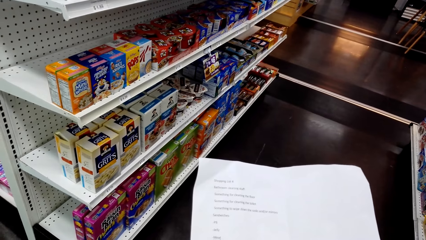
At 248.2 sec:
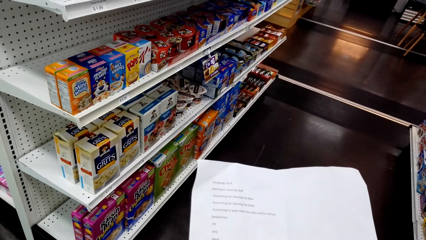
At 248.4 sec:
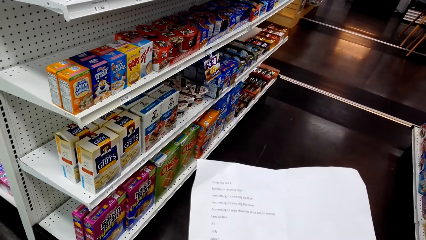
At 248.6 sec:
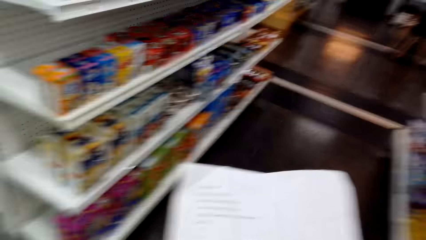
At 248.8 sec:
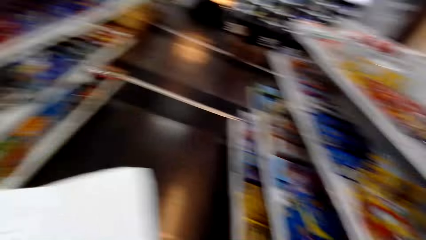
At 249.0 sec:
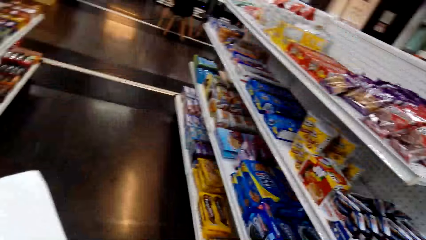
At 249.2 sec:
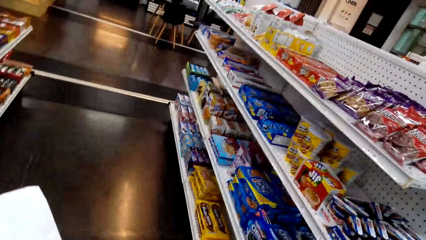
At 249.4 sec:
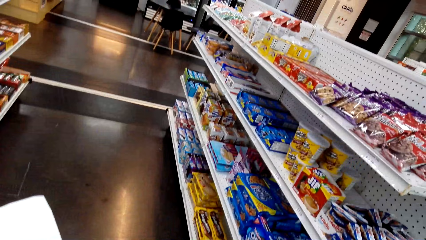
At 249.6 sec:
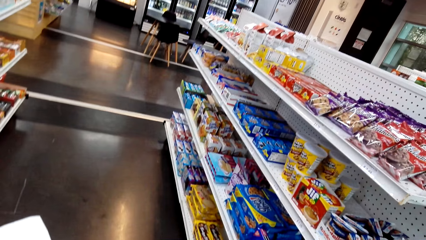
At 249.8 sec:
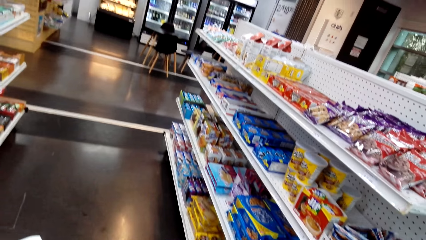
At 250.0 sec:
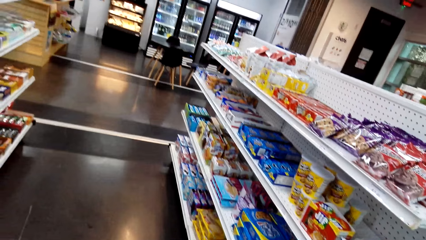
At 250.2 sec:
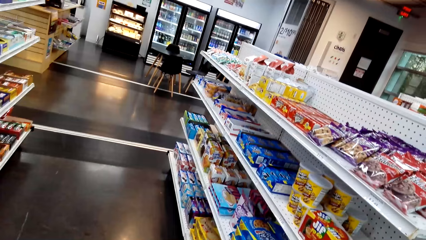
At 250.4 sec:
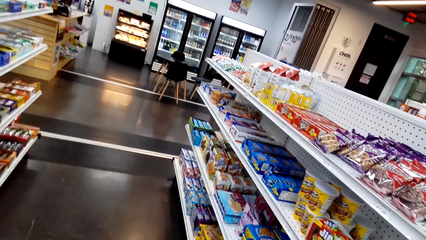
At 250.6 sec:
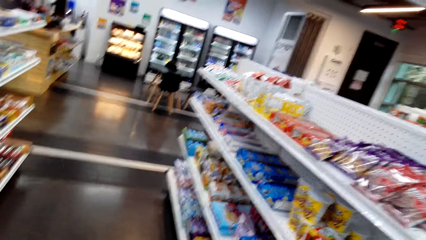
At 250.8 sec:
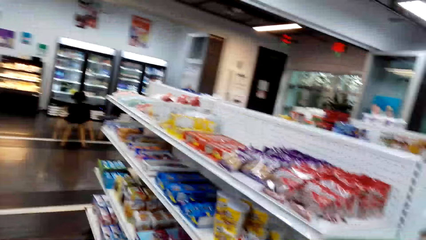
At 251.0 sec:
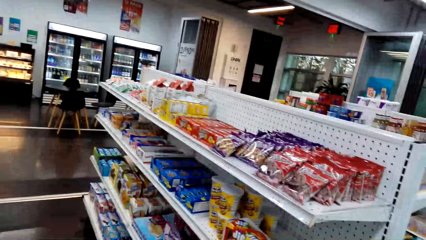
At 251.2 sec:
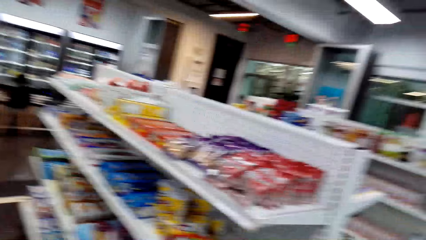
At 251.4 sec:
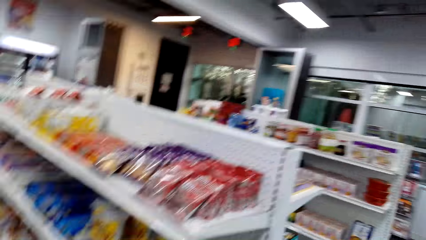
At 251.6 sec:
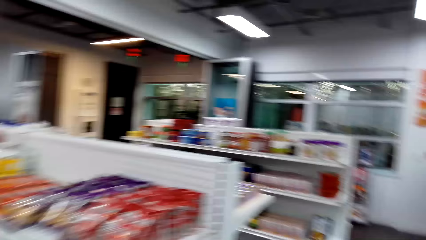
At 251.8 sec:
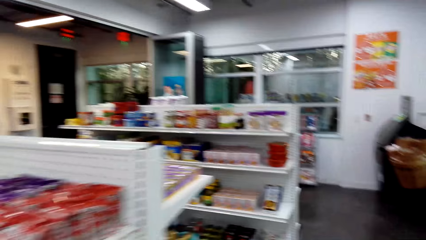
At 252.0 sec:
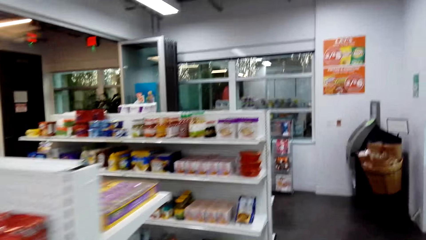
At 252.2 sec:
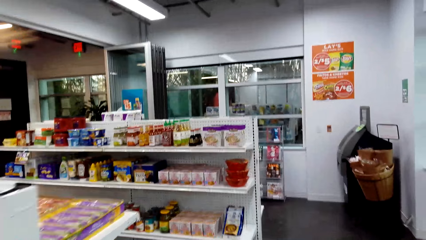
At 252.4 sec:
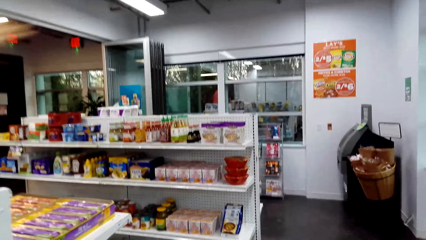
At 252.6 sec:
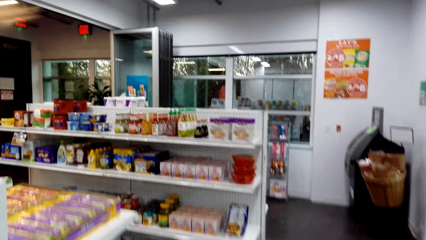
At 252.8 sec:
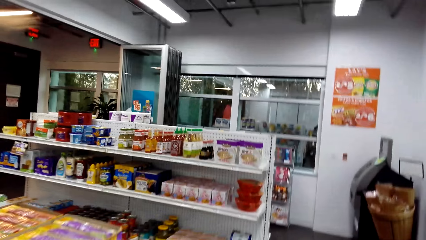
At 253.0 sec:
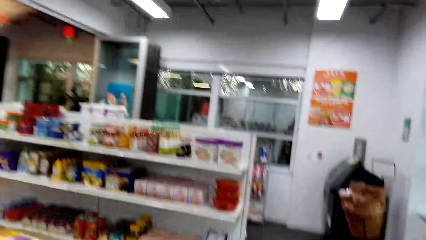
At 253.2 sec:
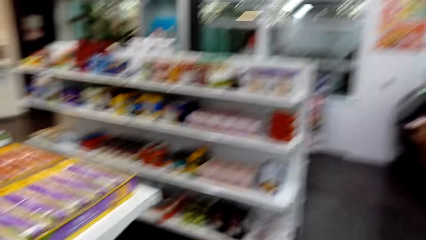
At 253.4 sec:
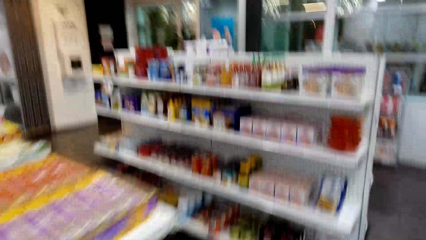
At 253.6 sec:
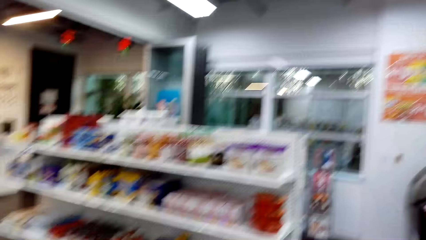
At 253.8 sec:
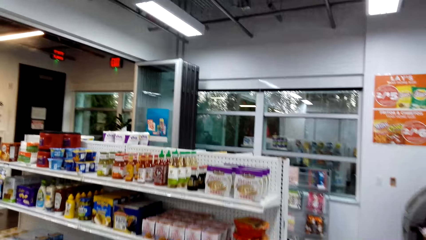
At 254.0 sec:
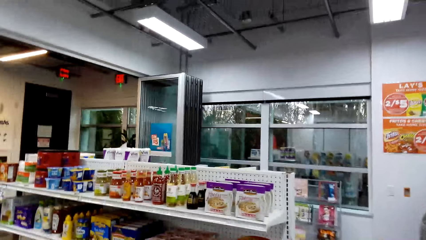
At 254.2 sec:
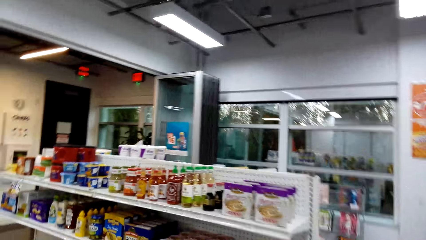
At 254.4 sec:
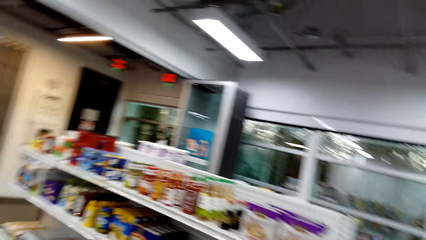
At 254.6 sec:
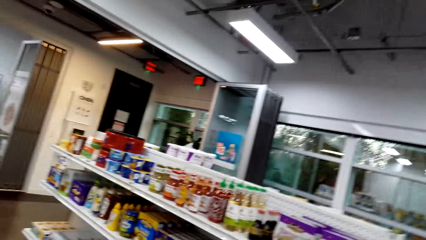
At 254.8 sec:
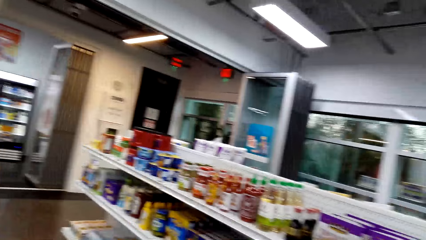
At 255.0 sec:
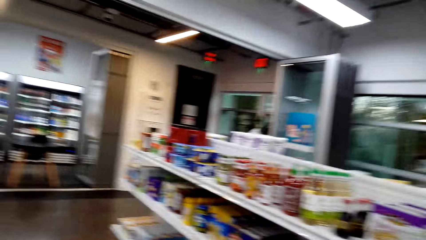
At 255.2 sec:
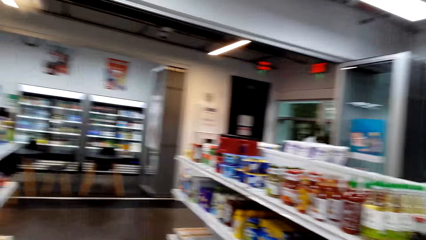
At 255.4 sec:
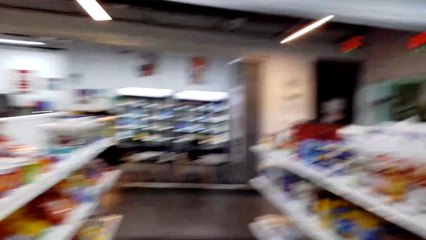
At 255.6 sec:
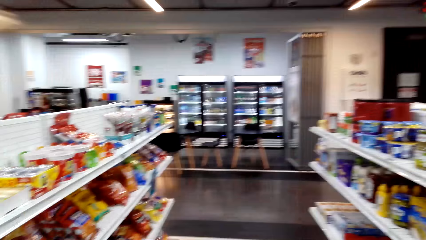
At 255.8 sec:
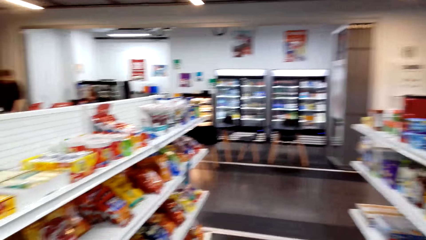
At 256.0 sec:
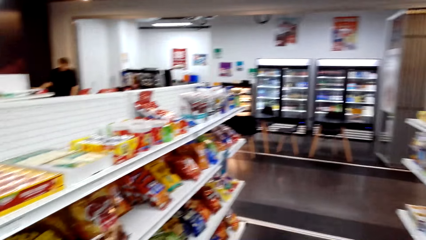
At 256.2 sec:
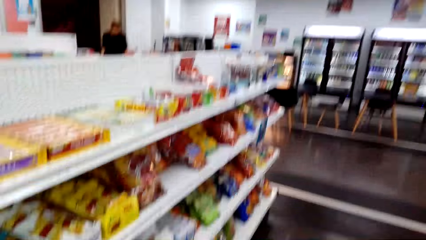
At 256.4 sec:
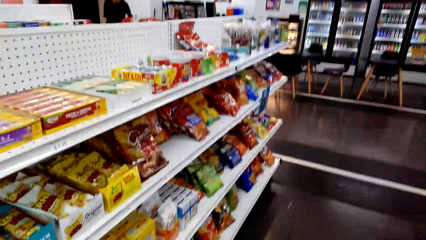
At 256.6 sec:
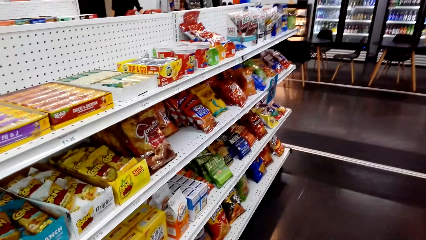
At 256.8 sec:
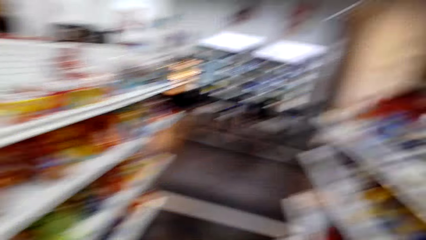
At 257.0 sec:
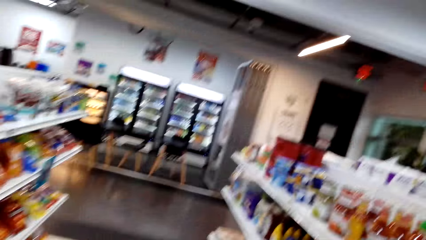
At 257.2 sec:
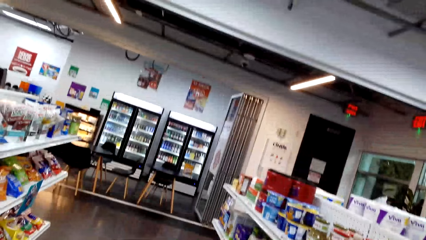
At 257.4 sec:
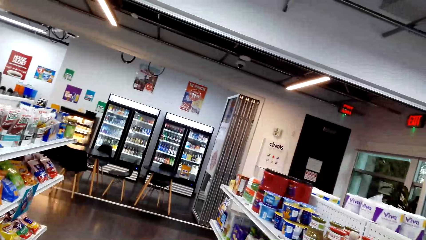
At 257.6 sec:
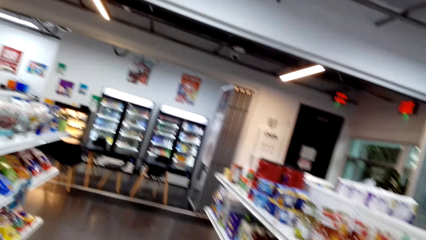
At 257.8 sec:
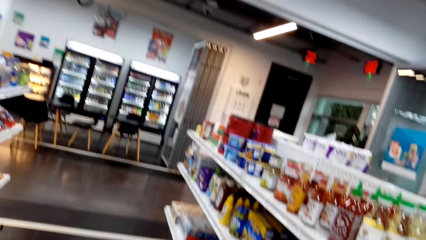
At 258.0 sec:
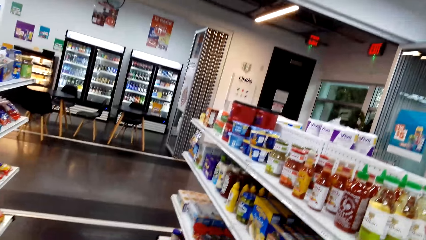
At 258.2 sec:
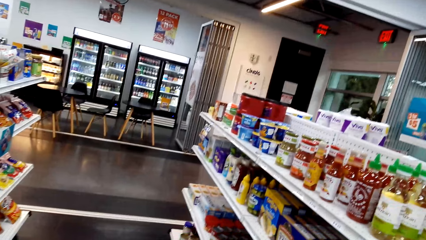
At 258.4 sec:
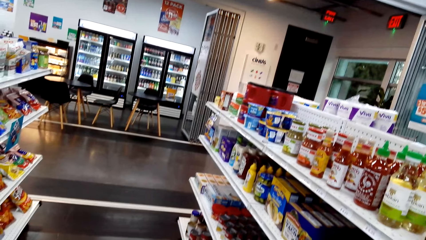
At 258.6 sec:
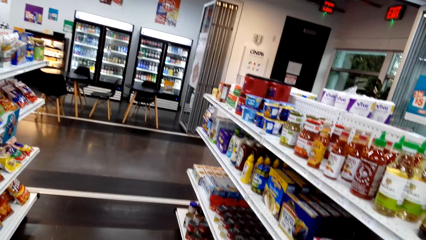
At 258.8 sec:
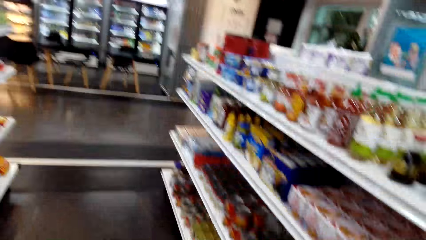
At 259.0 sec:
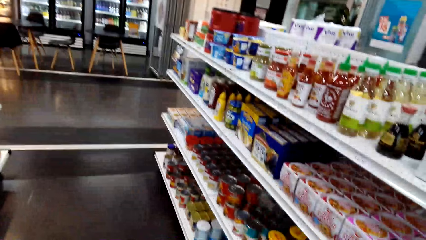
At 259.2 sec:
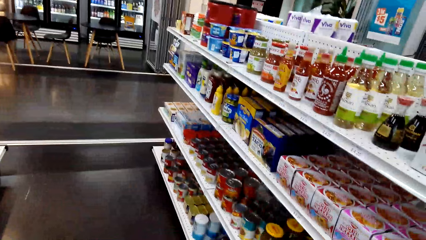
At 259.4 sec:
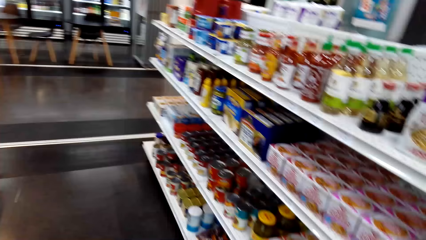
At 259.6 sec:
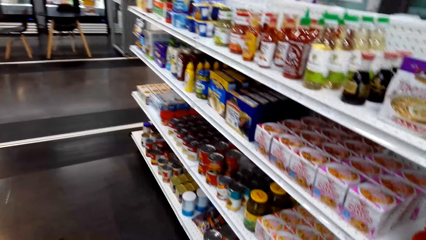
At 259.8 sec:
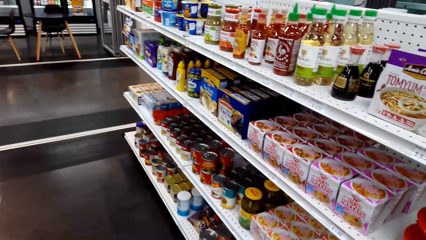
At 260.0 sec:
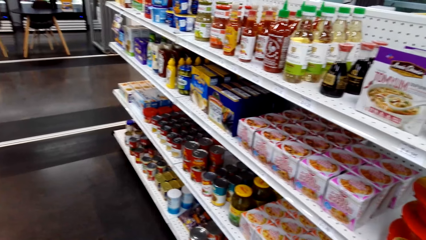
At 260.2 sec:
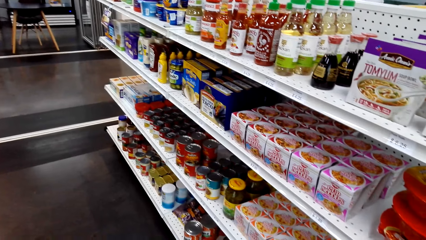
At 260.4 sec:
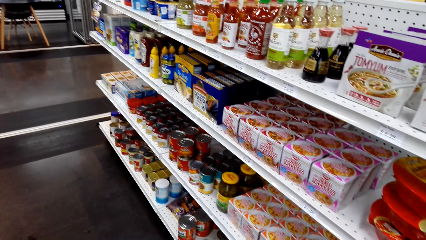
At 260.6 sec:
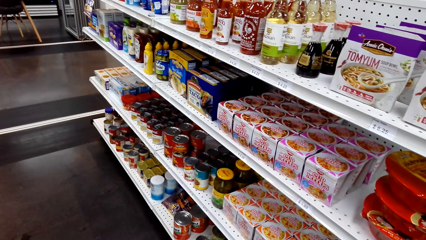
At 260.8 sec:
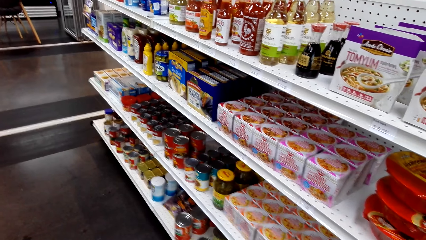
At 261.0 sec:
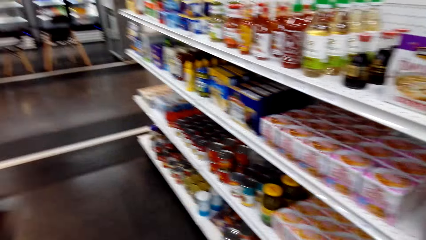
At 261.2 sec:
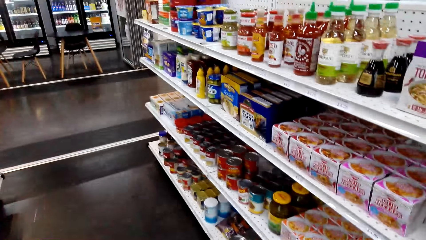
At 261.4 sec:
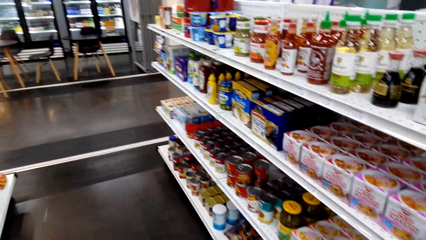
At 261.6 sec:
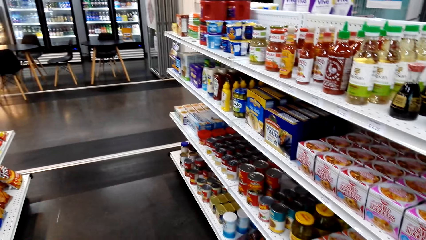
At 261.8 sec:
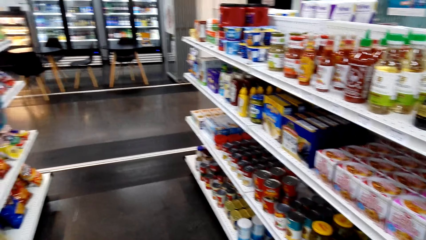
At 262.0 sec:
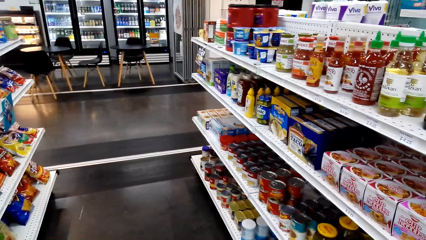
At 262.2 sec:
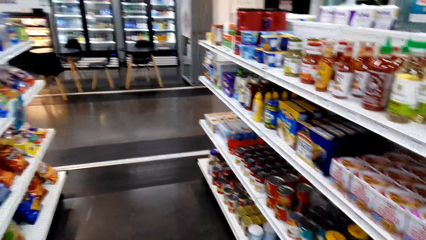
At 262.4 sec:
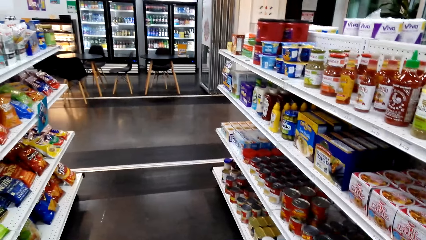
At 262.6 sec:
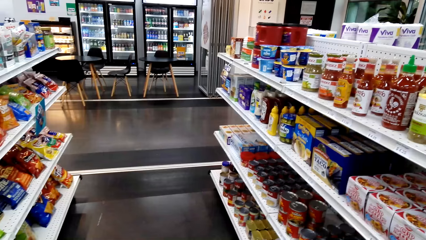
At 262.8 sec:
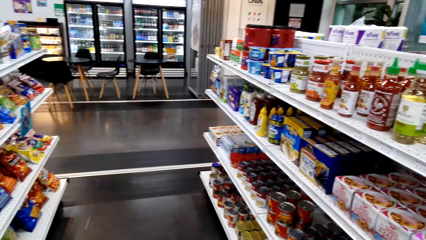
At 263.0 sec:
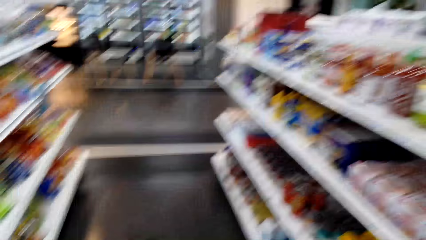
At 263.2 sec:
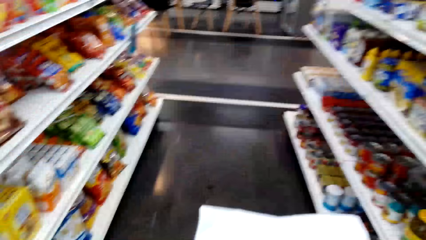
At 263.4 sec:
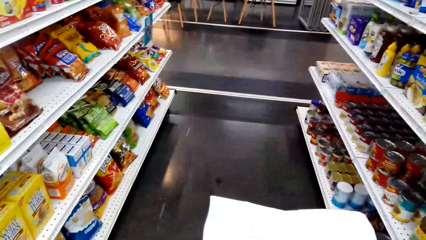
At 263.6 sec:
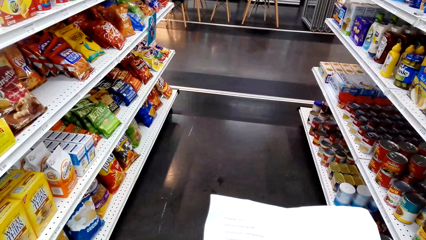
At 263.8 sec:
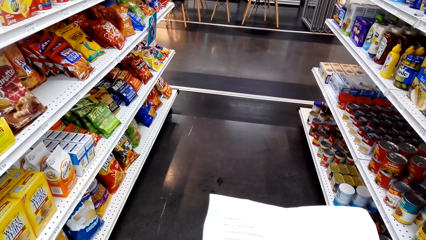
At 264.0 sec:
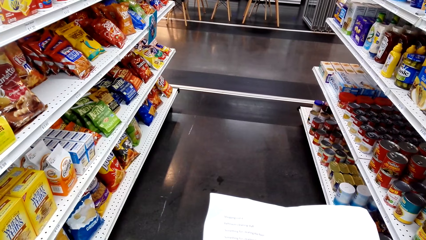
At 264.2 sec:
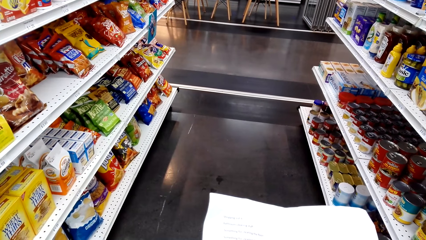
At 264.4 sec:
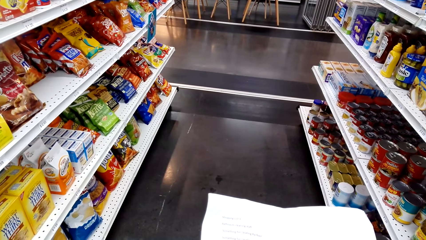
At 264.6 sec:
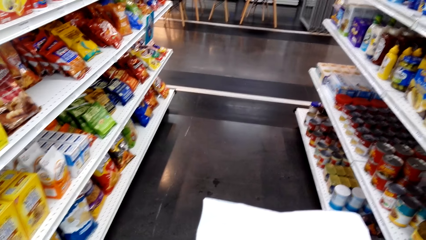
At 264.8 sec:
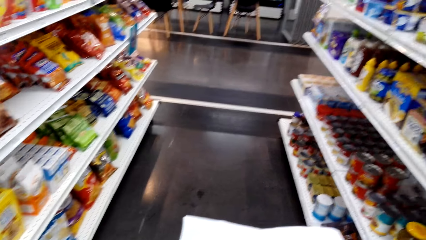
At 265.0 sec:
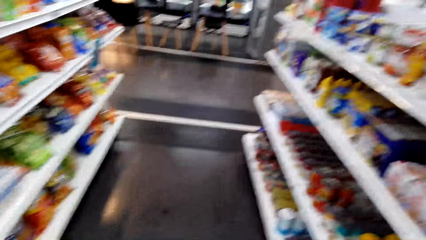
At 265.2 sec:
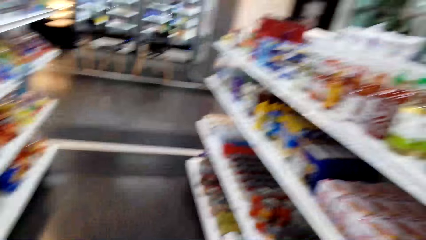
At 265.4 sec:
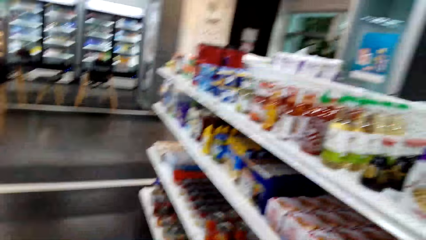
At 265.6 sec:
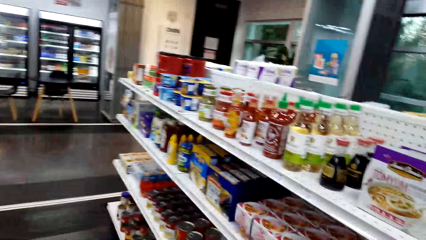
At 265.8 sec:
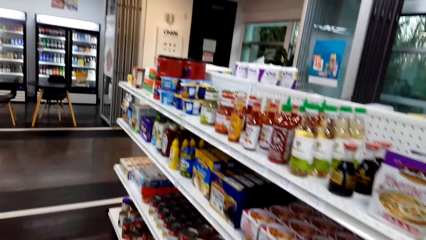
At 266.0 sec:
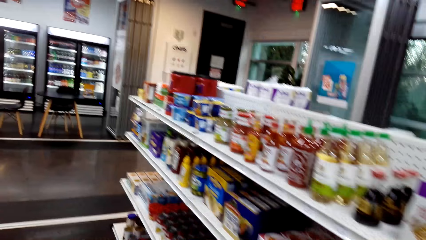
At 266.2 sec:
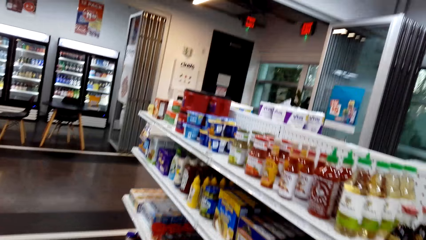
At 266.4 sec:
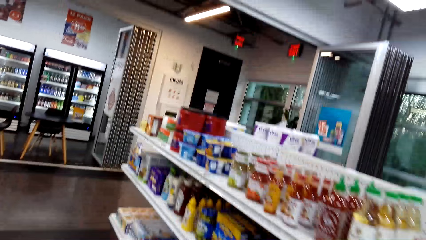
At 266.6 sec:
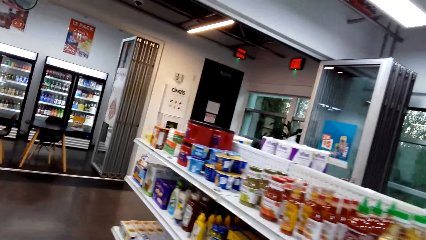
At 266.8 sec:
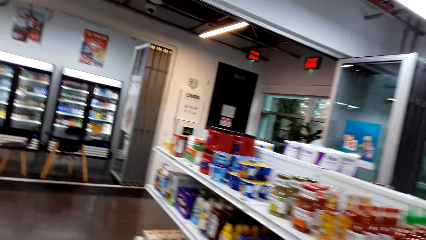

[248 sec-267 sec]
The camera wearer looks at the snack shelves. They walk around the store. A woman sits at the counter. The camera wearer looks around. They look at the shelves, read a paper, look around and walk around.
